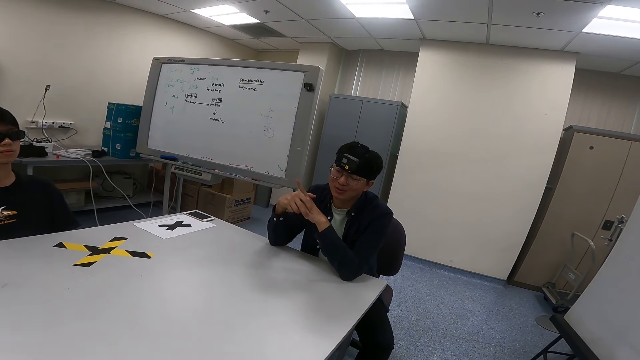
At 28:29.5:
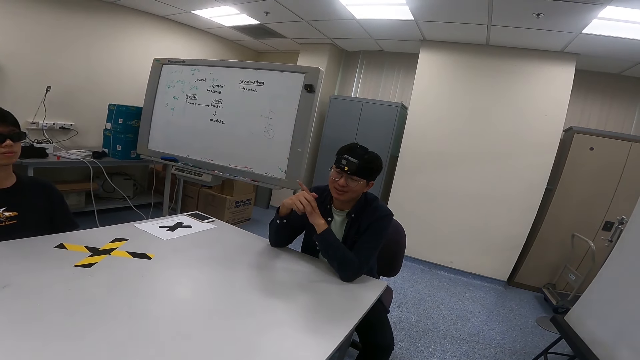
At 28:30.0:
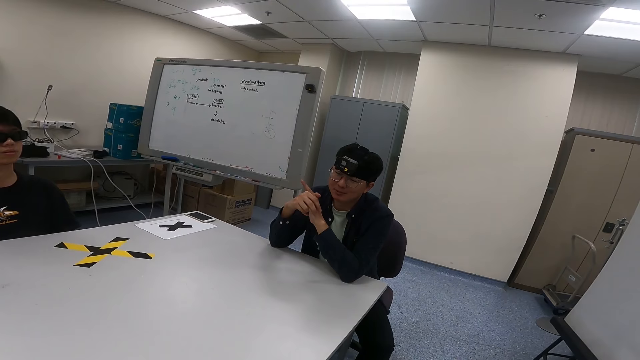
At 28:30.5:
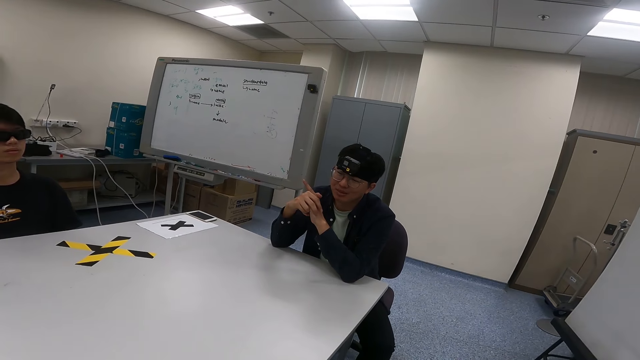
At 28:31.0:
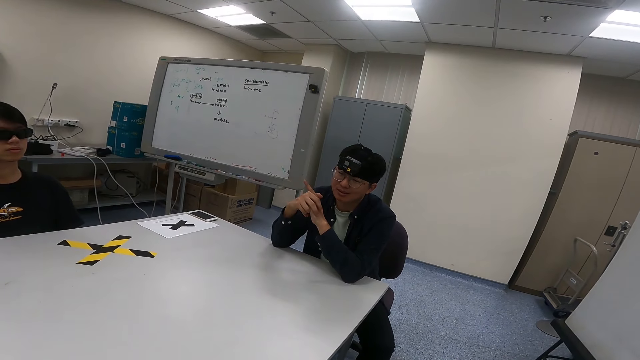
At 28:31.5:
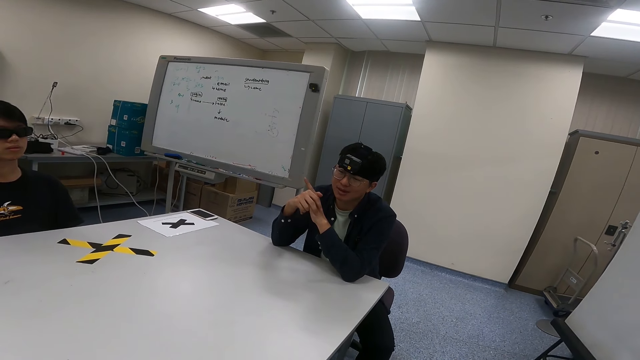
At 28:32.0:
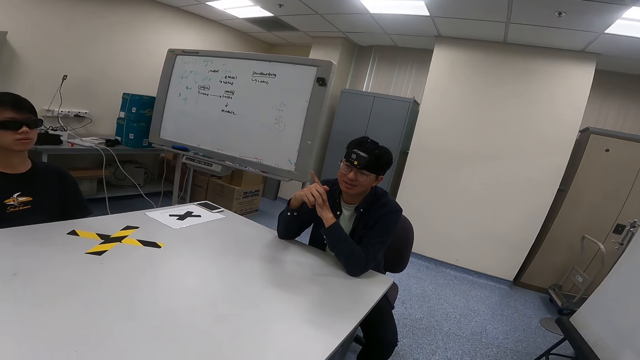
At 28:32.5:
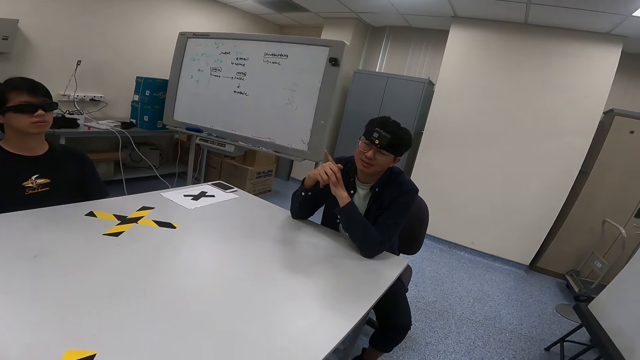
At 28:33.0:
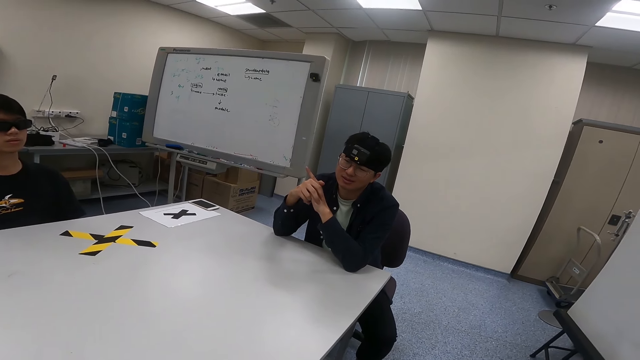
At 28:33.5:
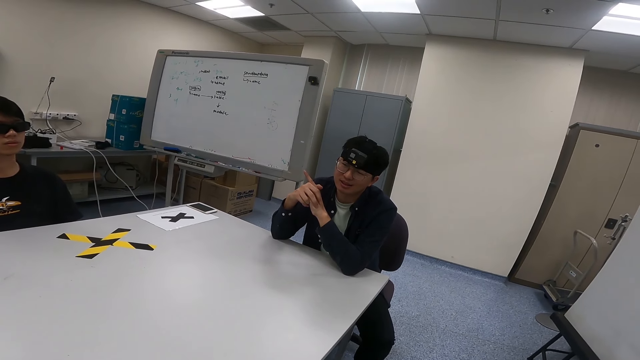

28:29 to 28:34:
The camera wearer turns around.

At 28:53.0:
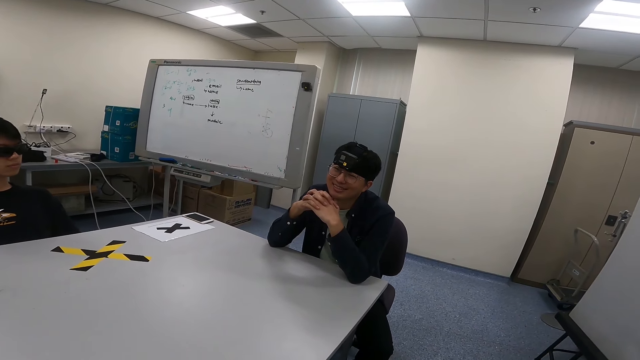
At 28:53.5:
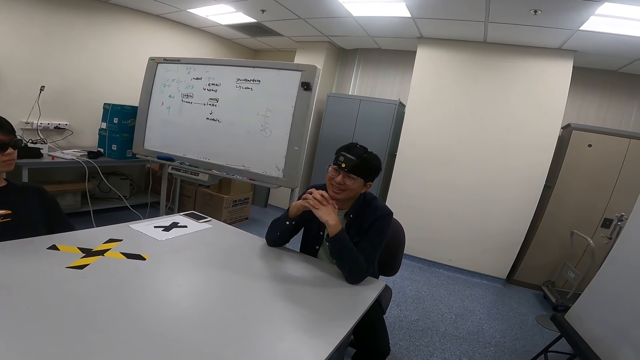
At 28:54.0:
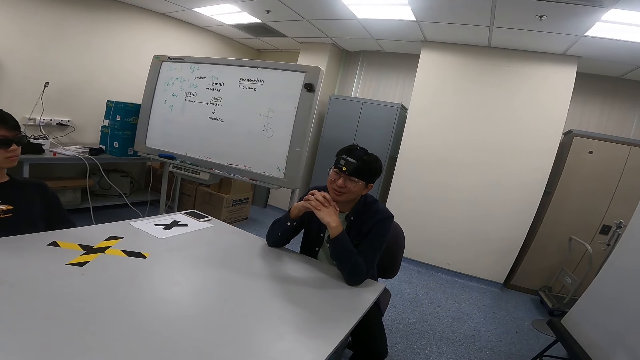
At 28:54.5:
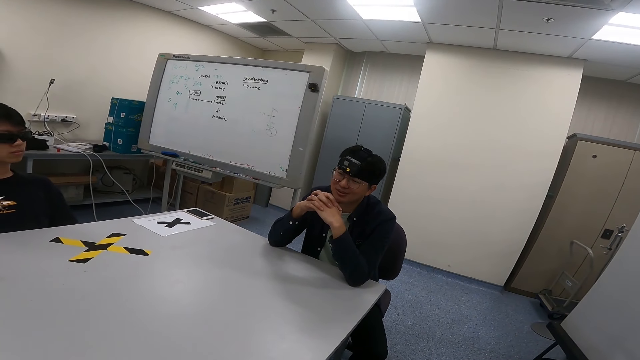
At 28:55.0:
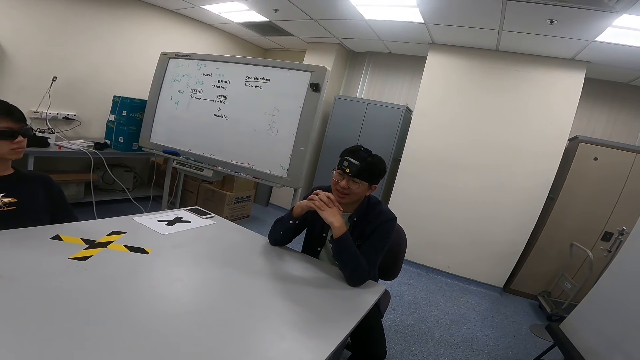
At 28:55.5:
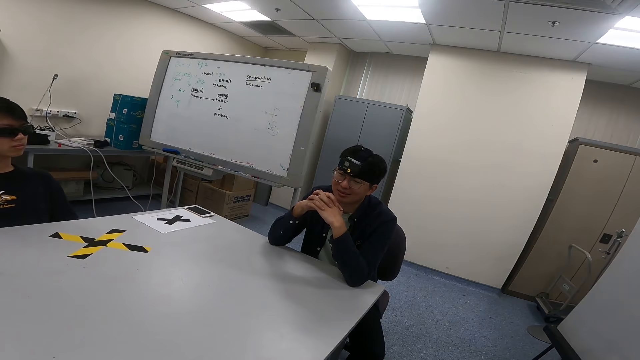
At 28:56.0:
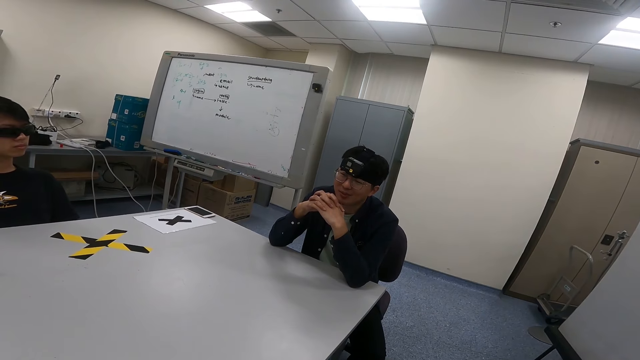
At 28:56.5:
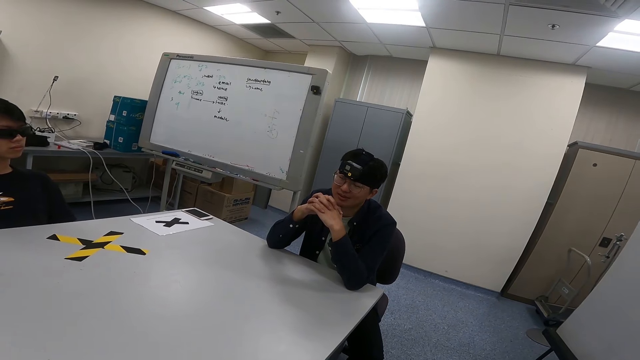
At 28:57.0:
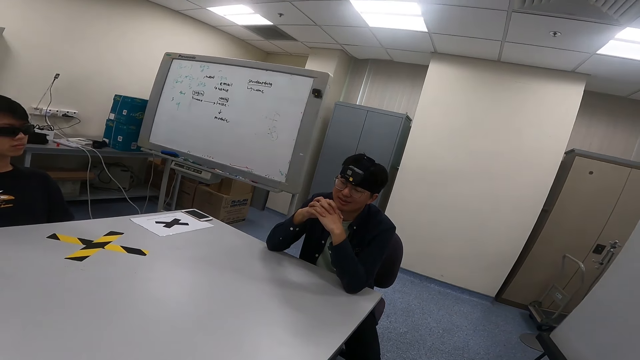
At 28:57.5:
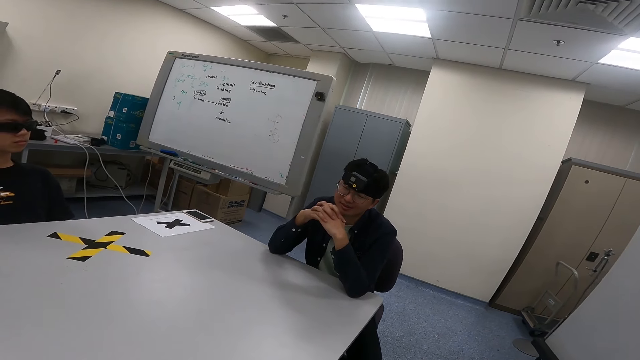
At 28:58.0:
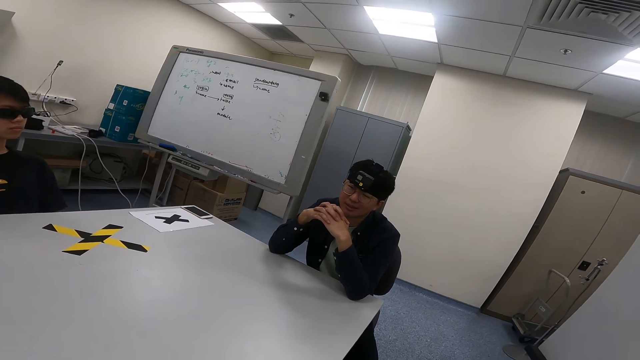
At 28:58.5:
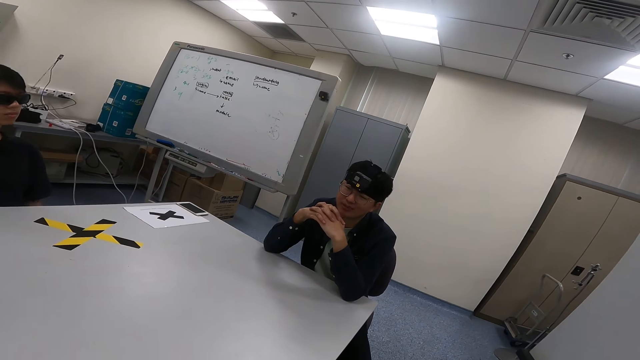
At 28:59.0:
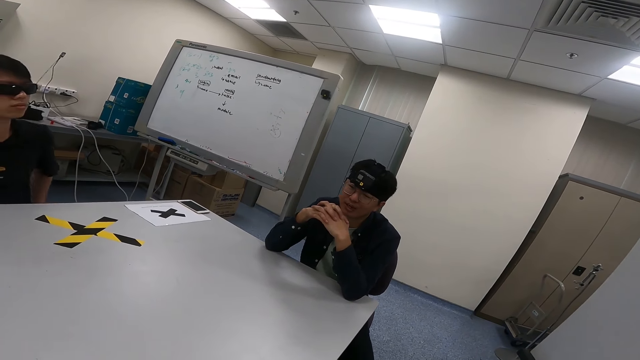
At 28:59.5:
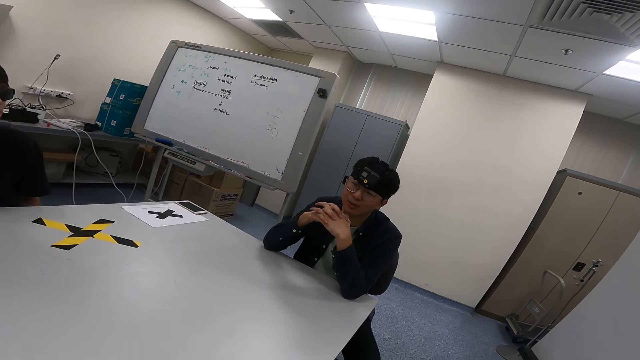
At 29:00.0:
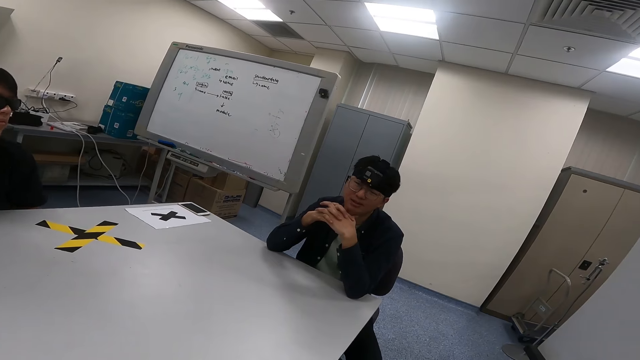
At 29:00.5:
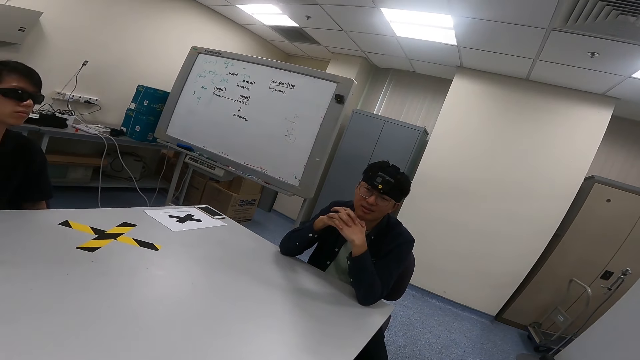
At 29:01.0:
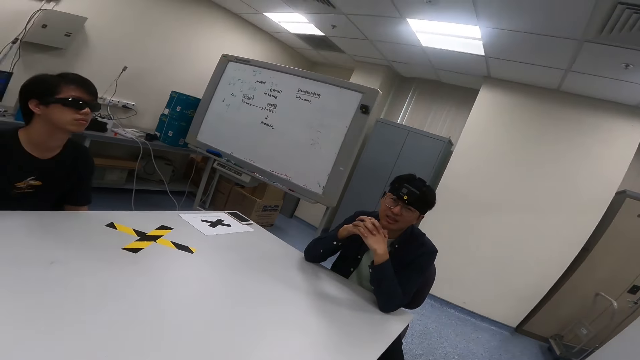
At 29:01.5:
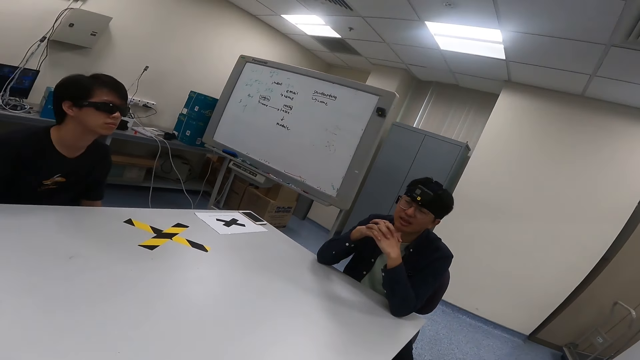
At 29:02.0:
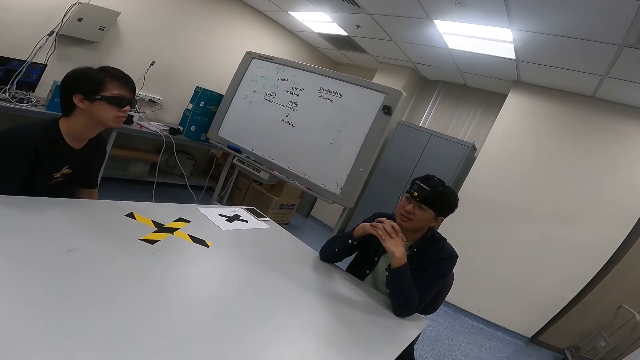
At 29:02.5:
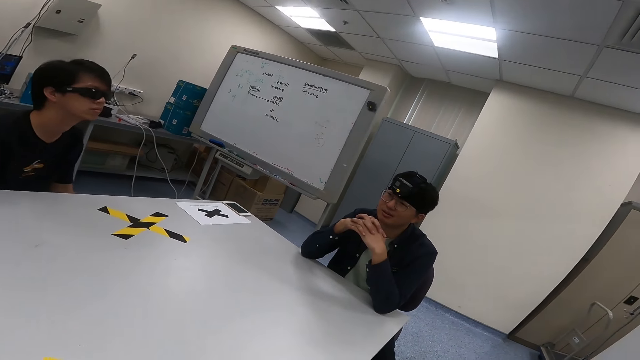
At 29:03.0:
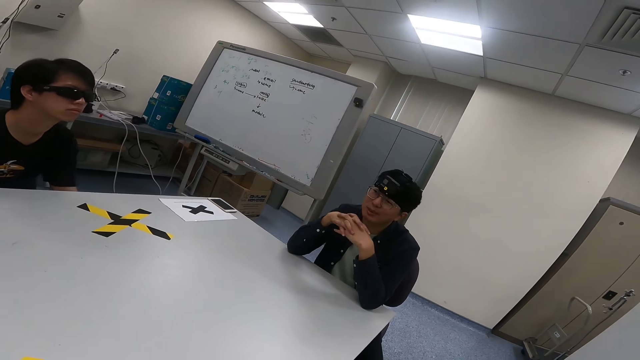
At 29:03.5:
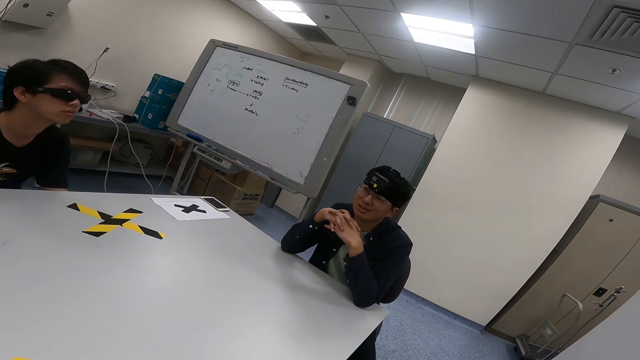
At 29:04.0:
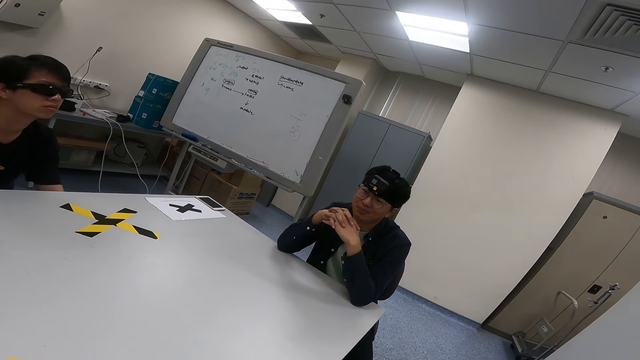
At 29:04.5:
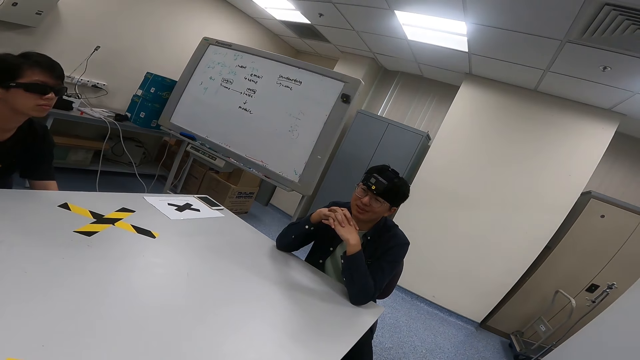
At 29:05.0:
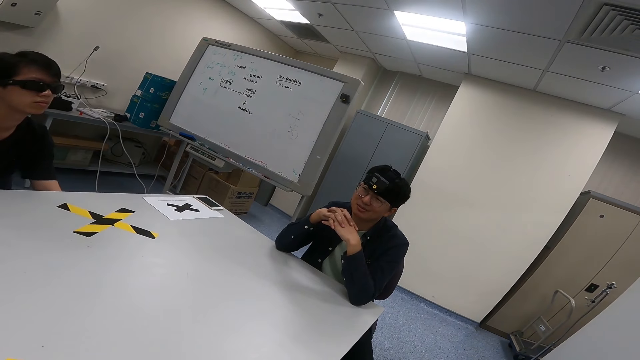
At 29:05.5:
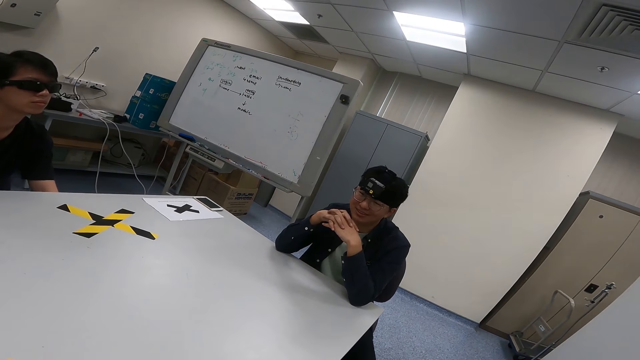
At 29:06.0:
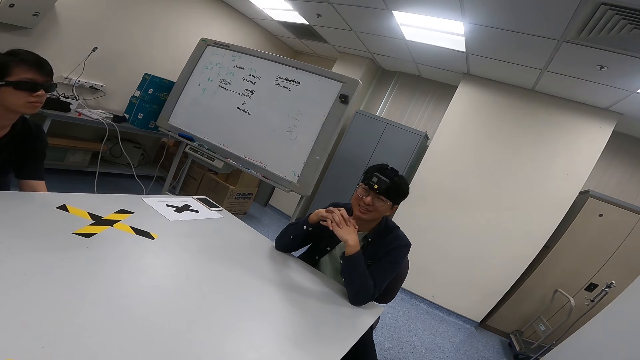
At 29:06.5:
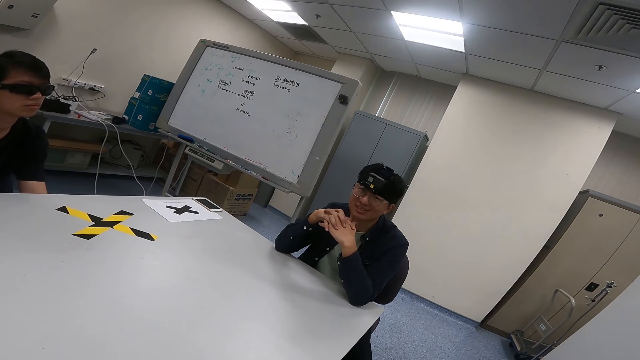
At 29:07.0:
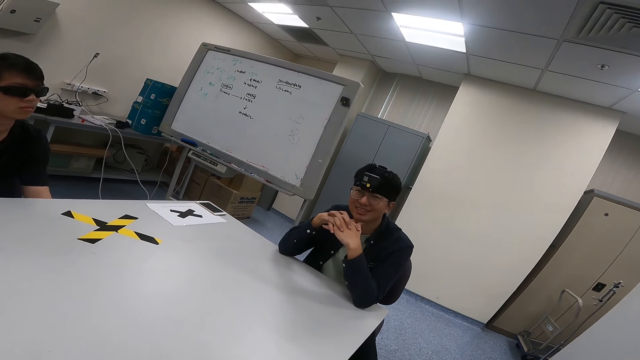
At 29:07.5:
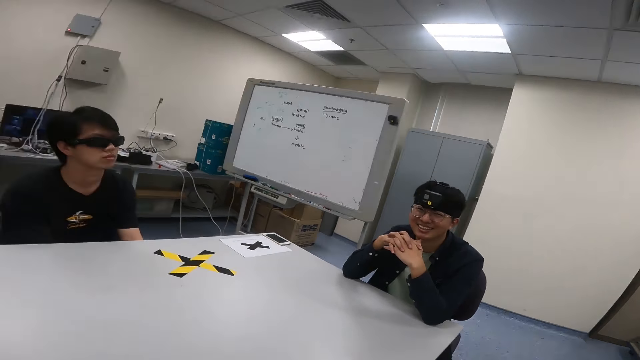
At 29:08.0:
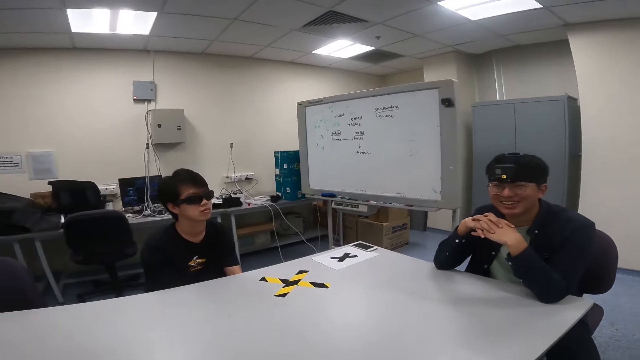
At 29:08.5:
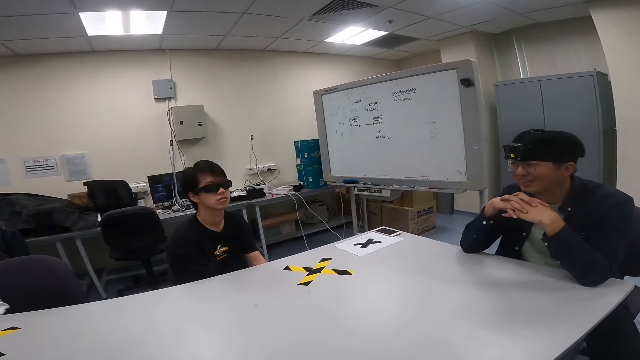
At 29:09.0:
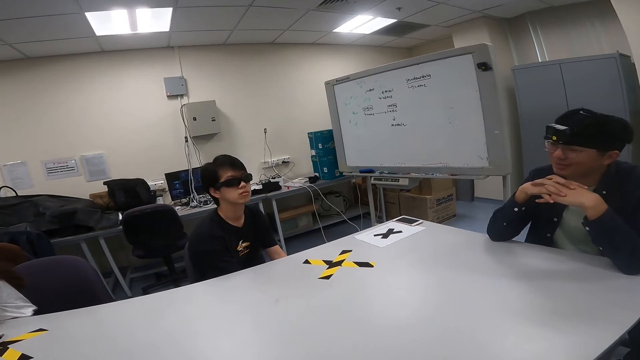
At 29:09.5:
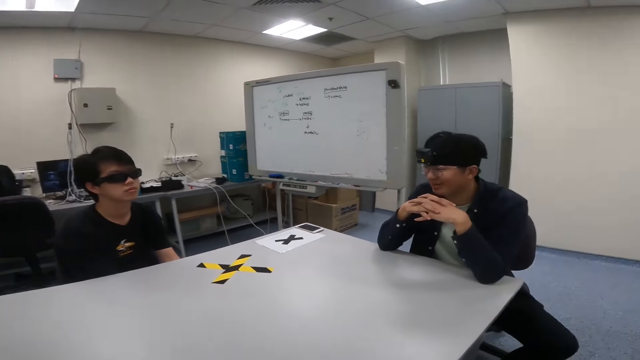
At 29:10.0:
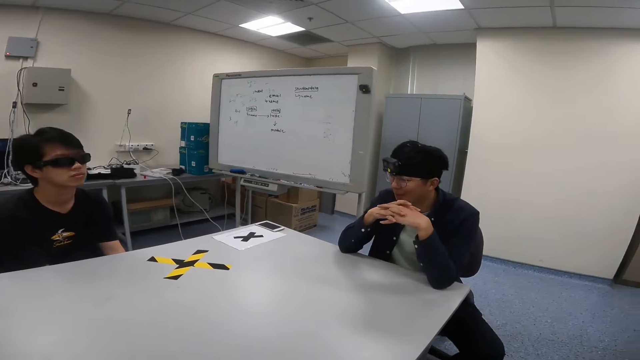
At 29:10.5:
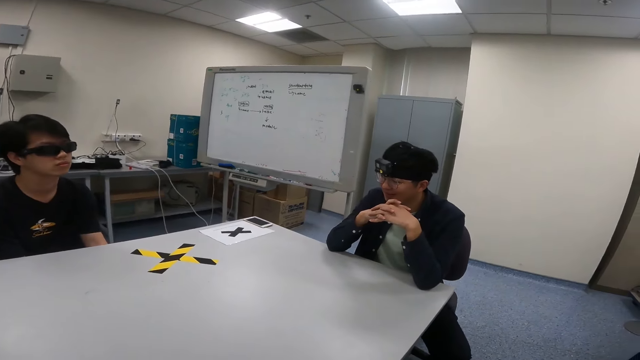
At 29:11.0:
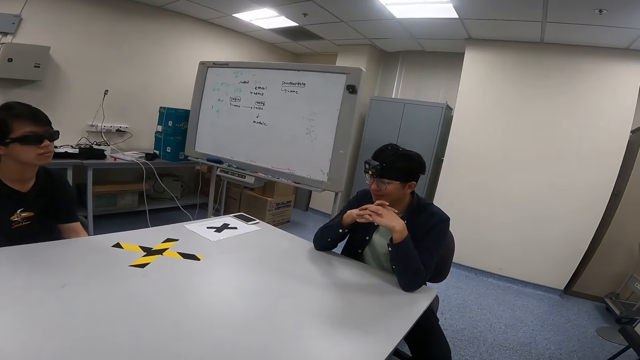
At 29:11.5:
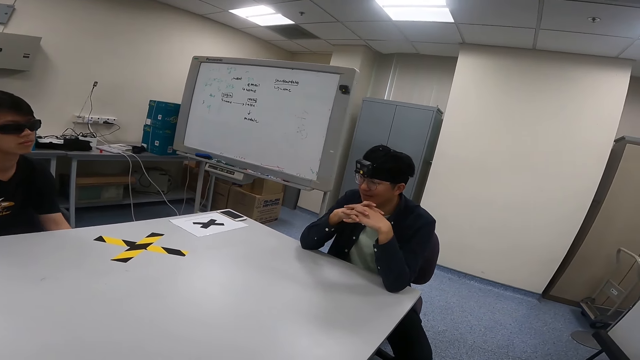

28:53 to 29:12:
The camera wearer turns around. A man leans on the table. The camera wearer turns around. The man leans on the table. The camera wearer turns around. The man nods the head. The camera wearer turns around. Another man nods the head. The camera wearer turns around.
